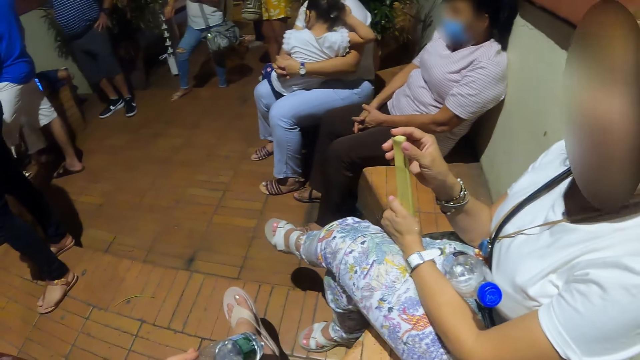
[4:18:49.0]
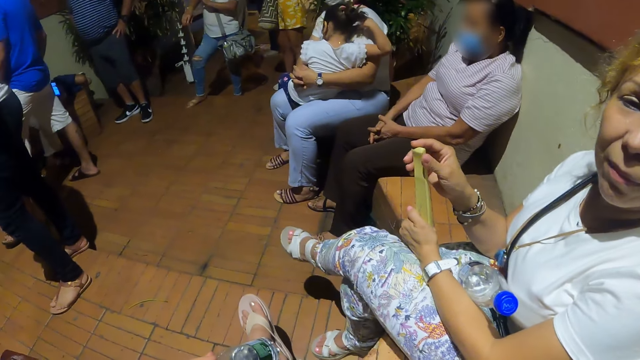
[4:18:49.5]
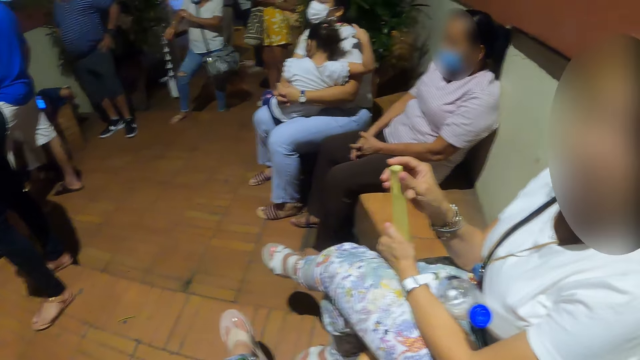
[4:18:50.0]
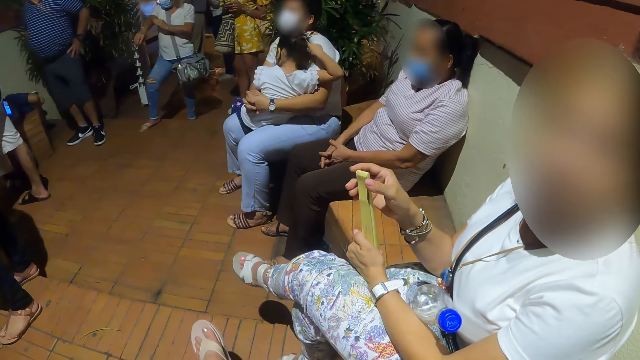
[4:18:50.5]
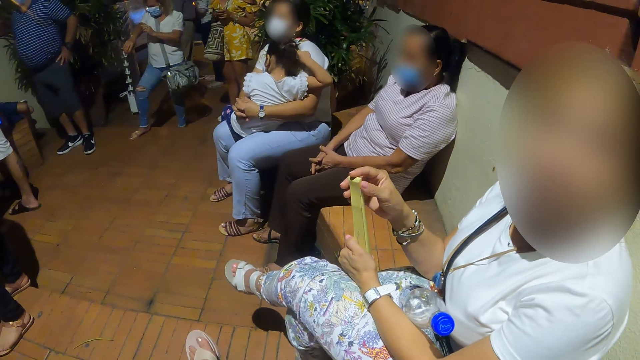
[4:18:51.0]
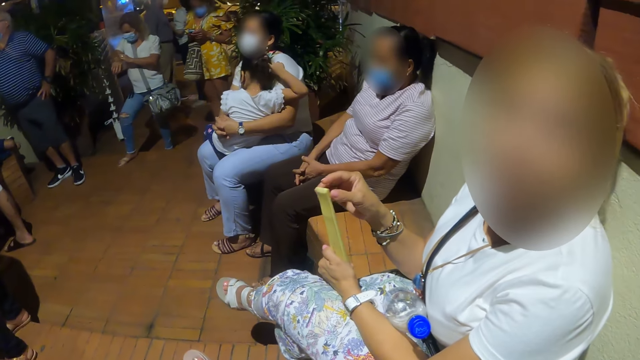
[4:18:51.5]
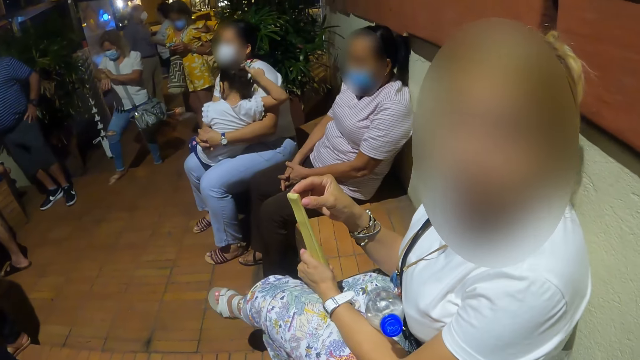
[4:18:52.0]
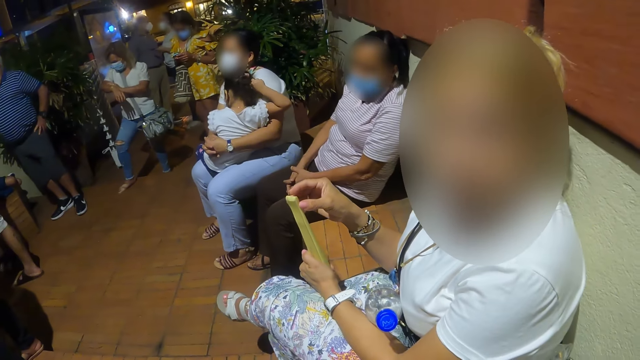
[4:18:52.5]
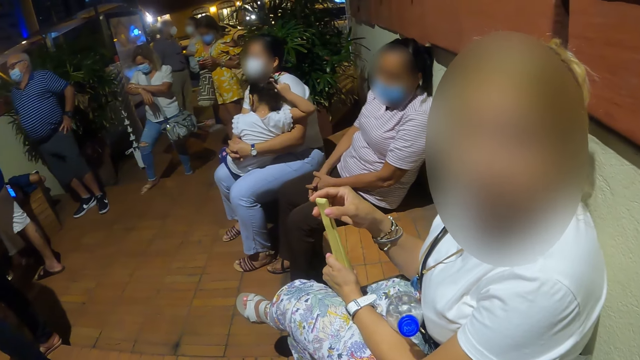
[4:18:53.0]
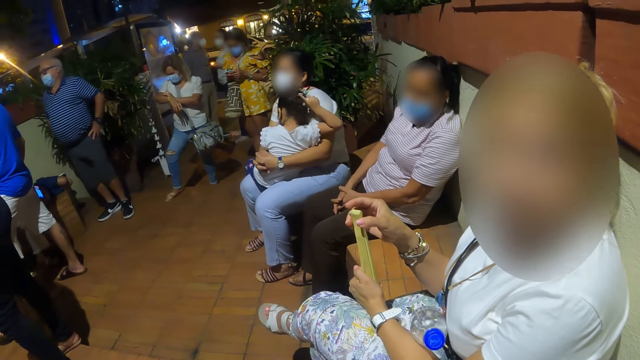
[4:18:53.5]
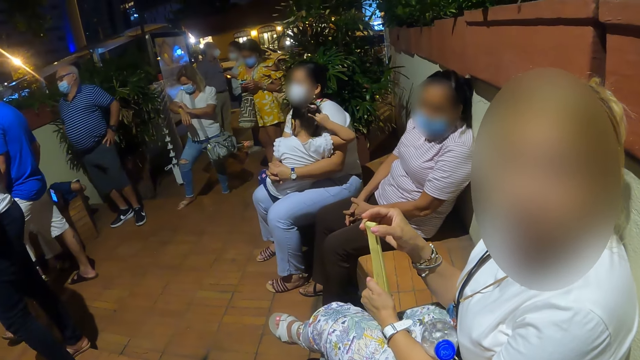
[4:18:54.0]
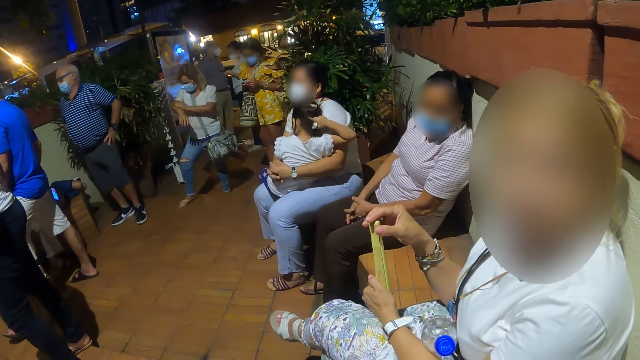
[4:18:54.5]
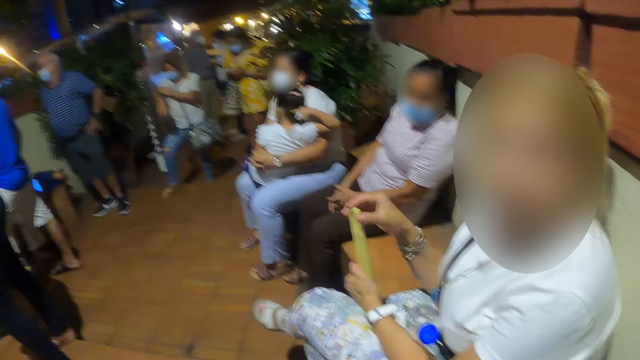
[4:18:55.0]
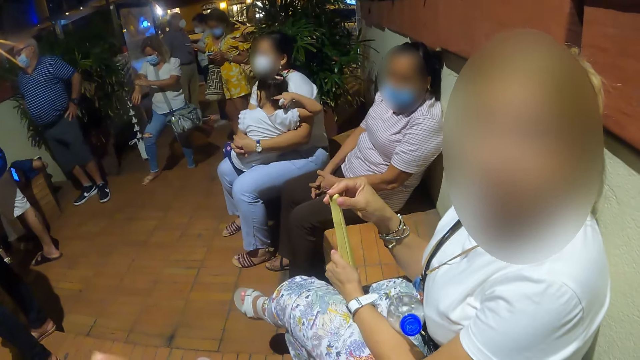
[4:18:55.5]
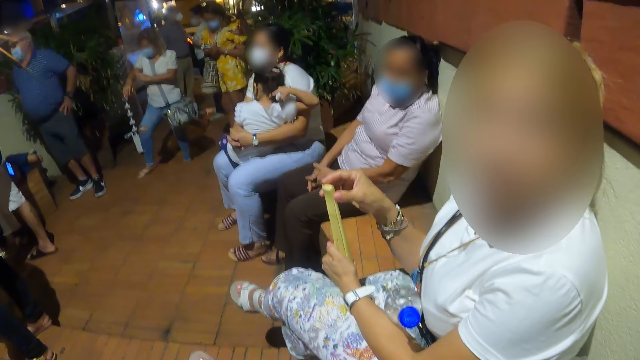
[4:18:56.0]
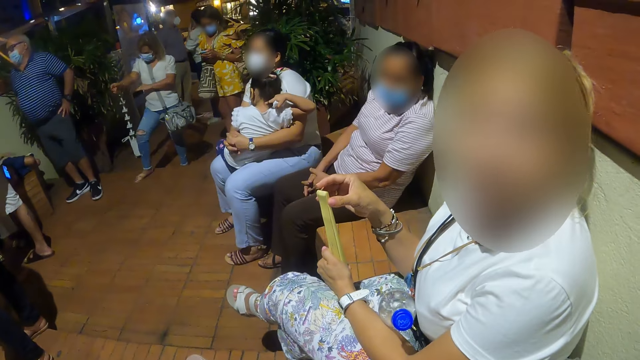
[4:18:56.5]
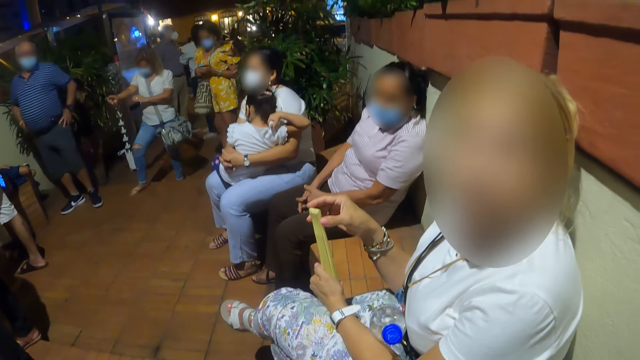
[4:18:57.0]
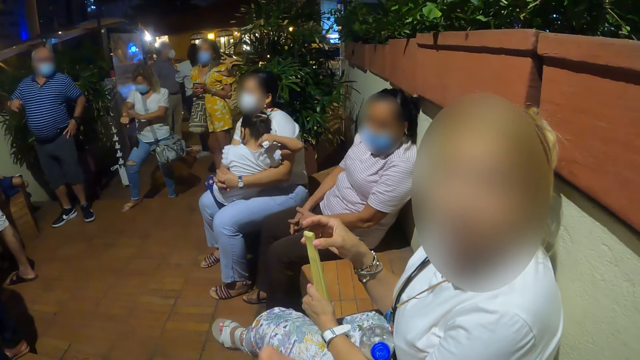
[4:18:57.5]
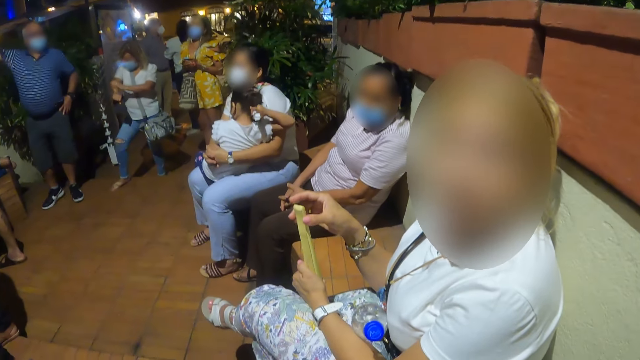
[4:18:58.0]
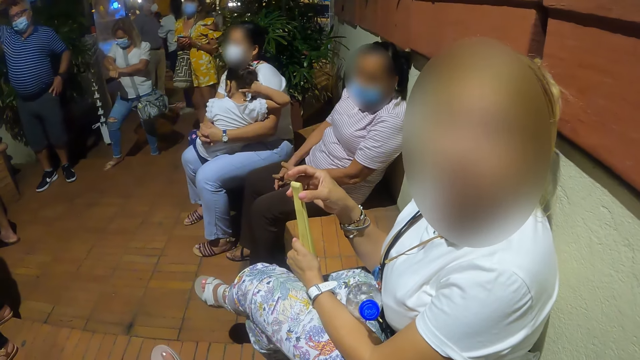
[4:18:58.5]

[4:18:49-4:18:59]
The camera wearer talks to a man.

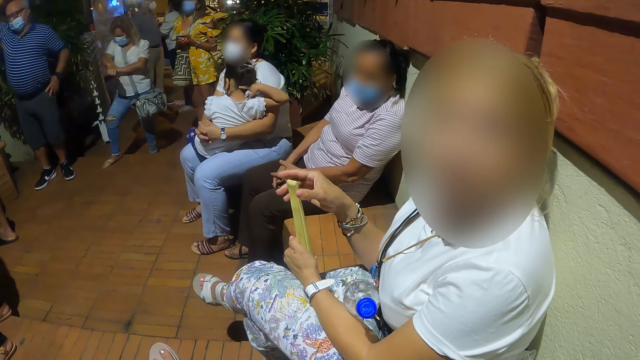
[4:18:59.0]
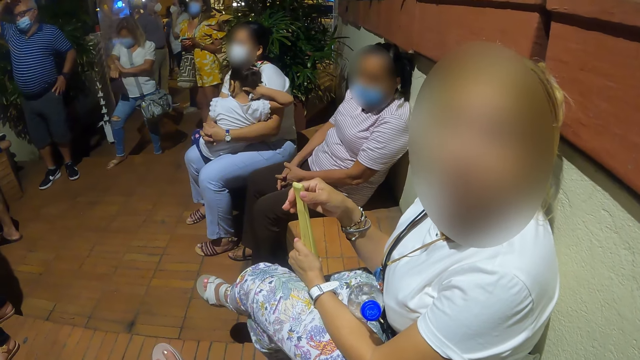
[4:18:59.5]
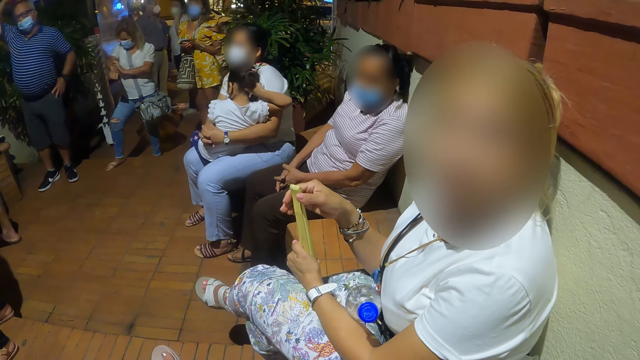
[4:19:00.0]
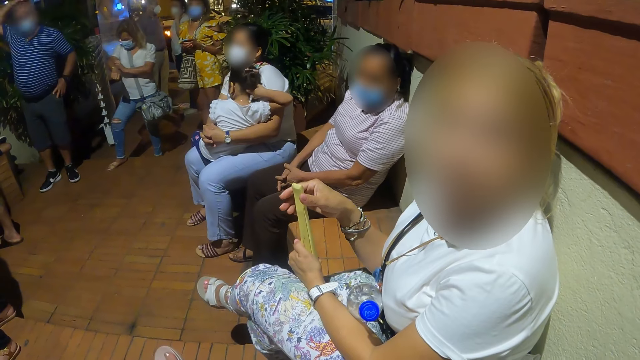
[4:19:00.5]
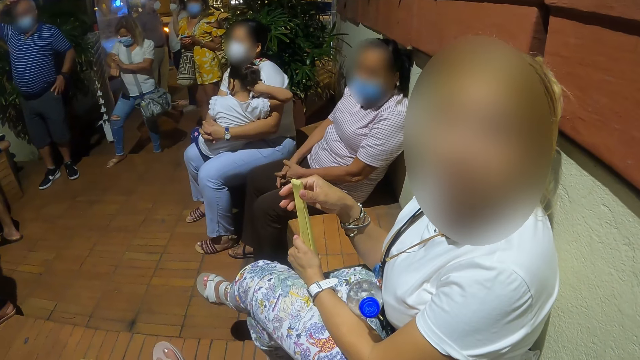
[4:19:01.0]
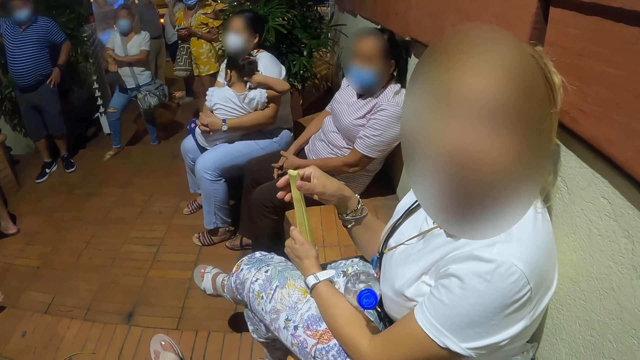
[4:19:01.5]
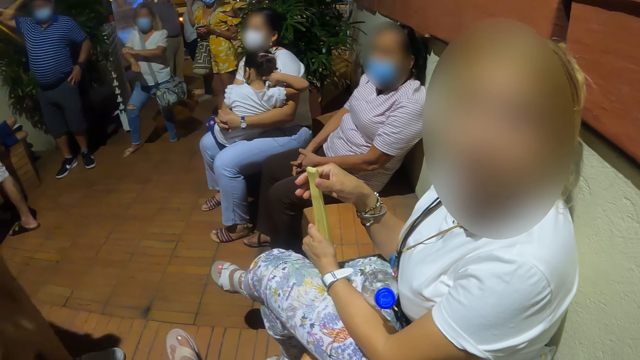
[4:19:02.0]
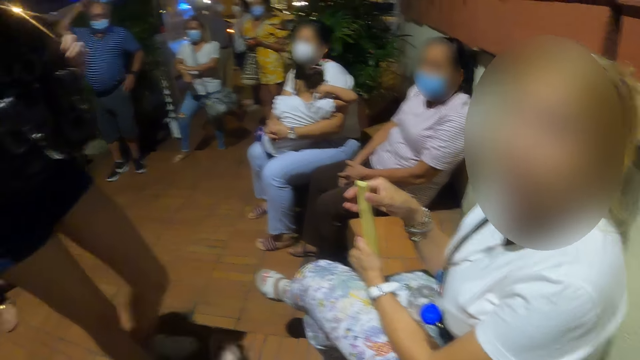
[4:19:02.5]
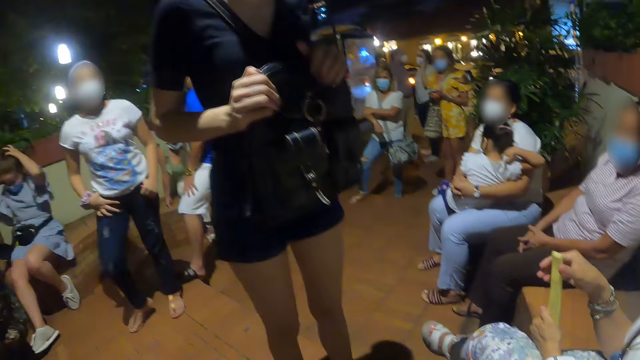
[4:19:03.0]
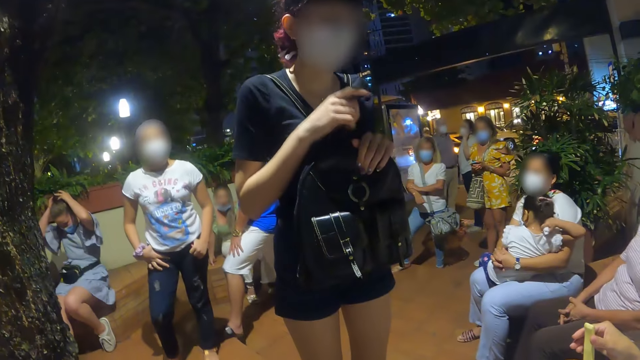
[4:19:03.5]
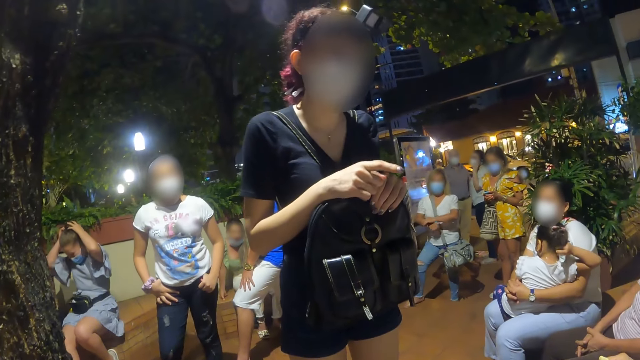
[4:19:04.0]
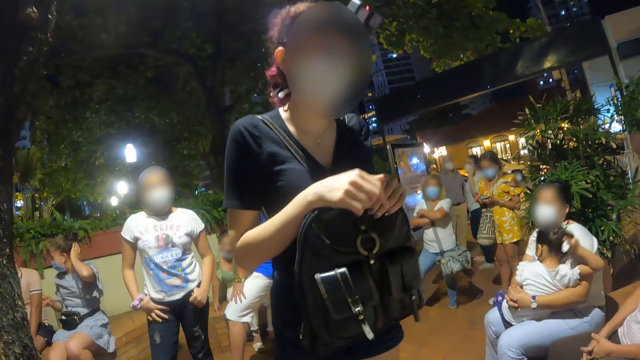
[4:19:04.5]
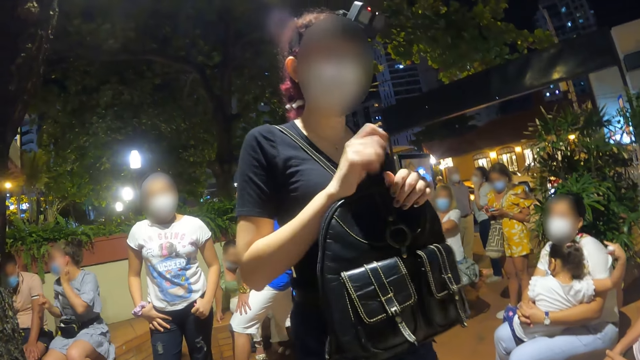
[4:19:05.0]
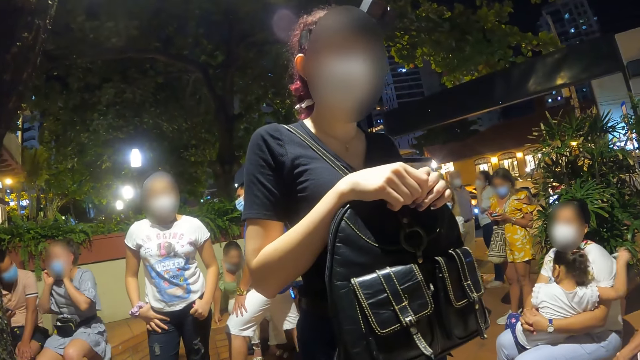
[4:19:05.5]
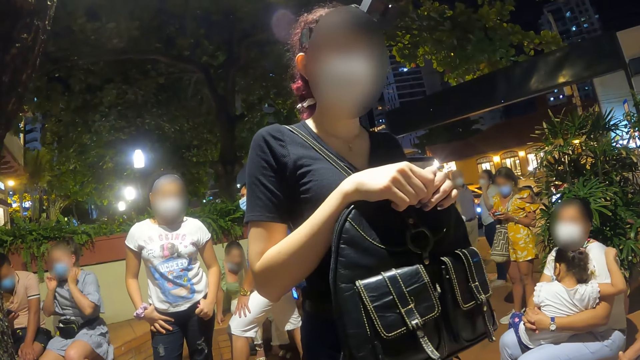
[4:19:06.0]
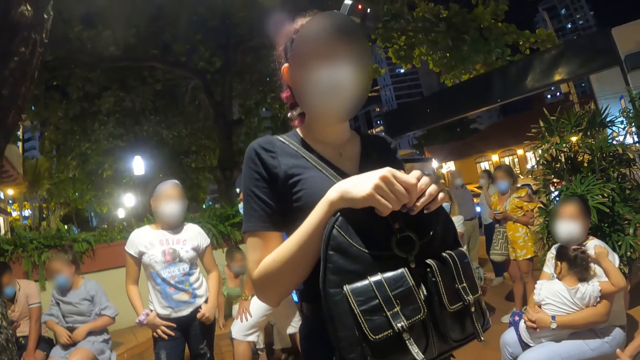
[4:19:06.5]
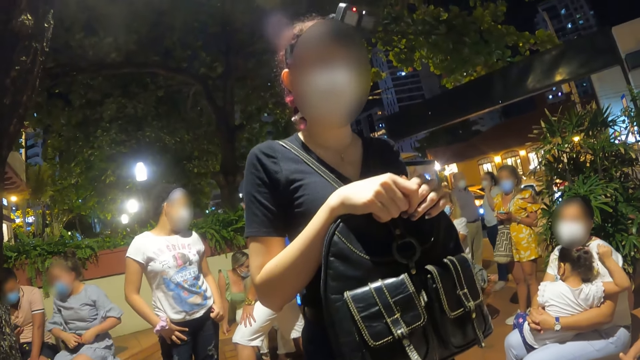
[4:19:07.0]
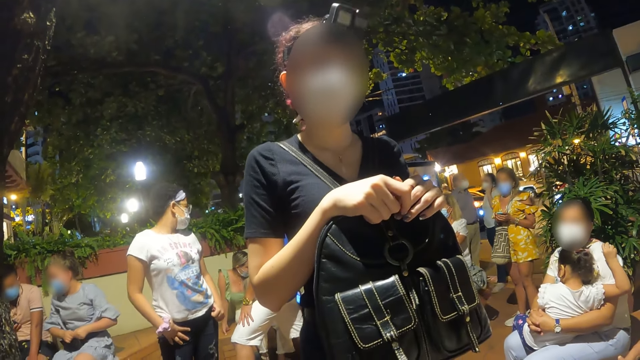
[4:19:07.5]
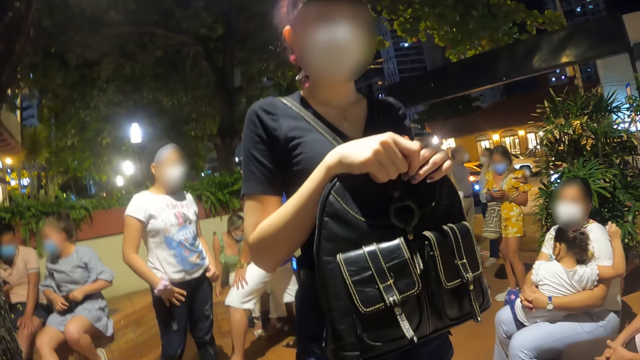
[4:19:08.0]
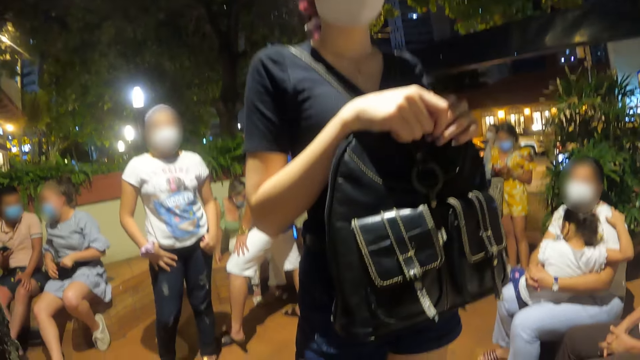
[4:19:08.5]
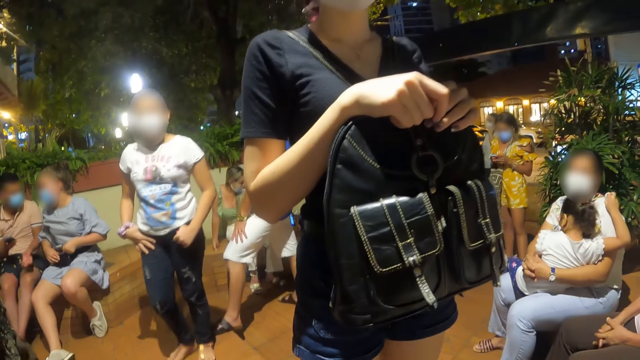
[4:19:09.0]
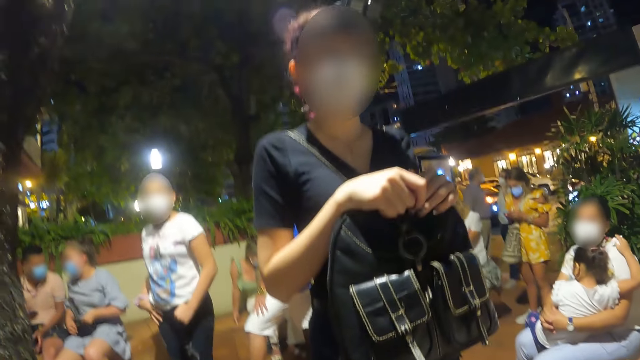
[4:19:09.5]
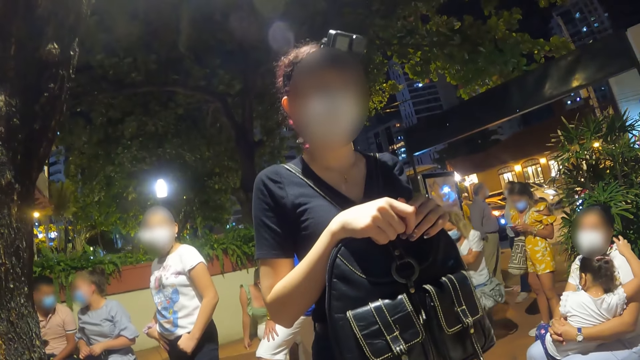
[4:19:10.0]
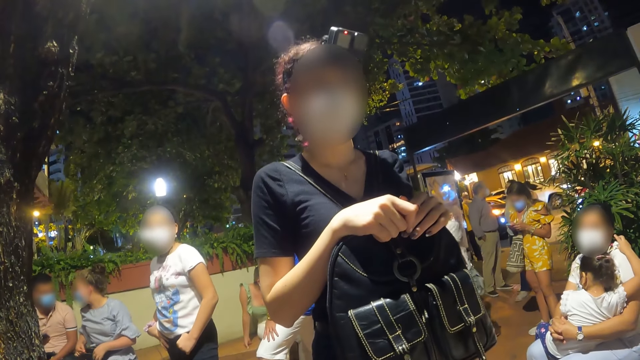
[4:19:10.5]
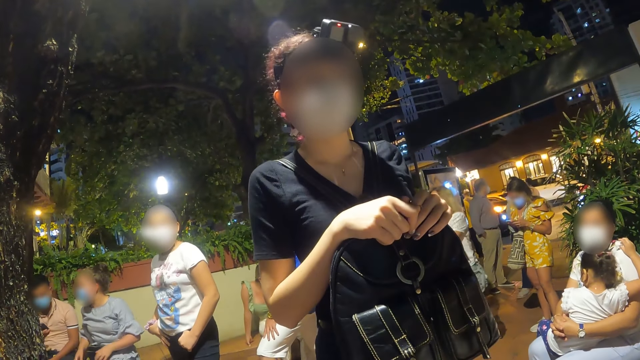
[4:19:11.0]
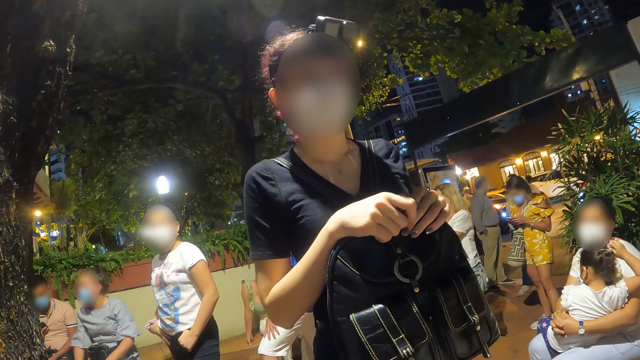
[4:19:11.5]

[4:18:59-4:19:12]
A woman stands in front of another woman. A man talks to another man. The camera wearer stares at the first man.
